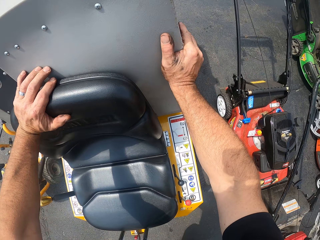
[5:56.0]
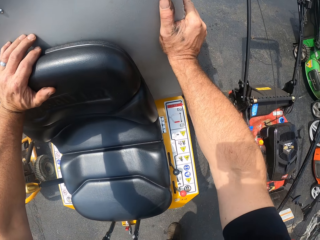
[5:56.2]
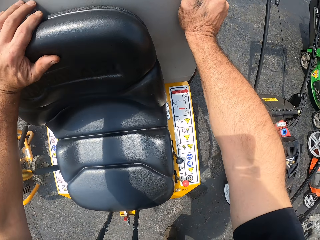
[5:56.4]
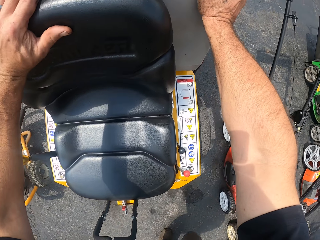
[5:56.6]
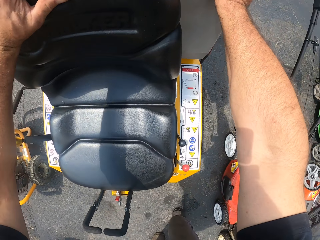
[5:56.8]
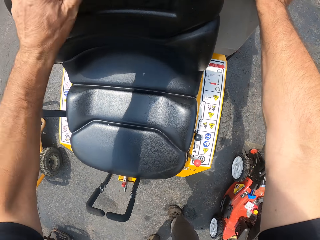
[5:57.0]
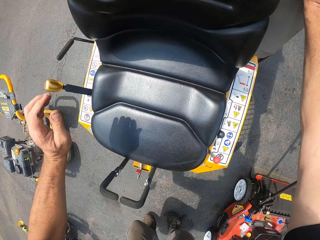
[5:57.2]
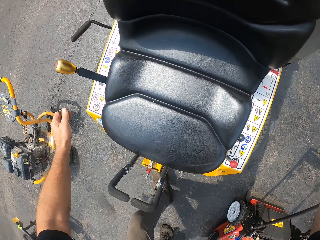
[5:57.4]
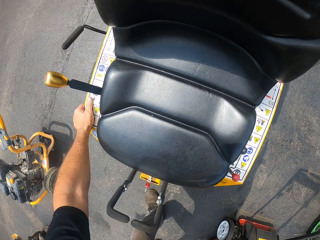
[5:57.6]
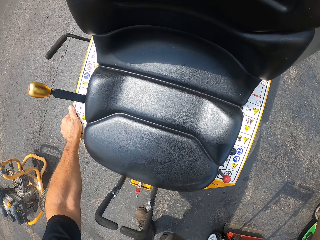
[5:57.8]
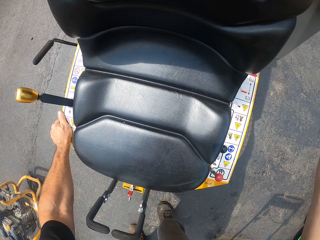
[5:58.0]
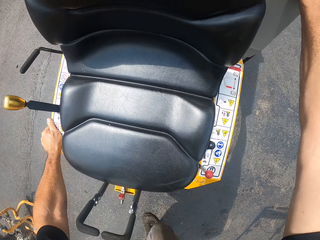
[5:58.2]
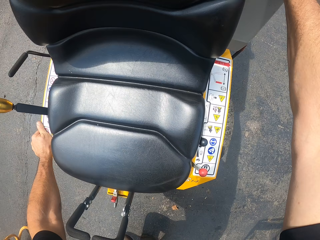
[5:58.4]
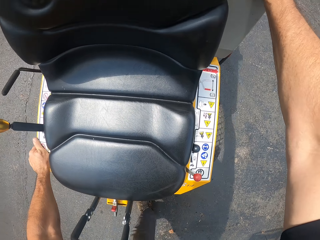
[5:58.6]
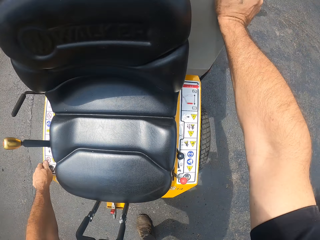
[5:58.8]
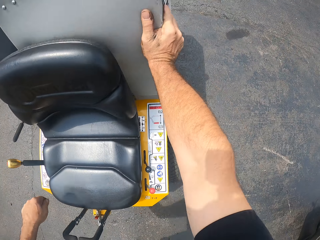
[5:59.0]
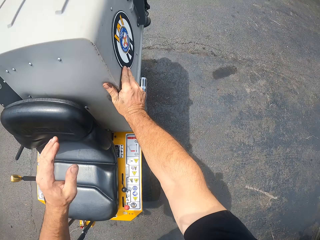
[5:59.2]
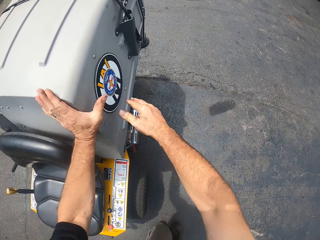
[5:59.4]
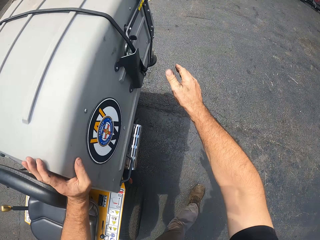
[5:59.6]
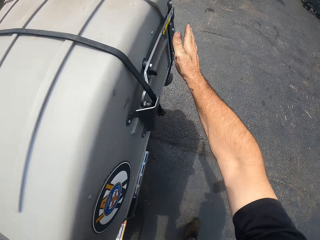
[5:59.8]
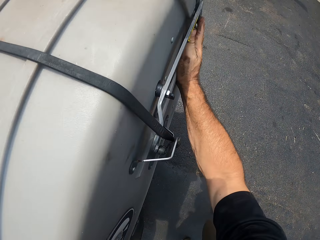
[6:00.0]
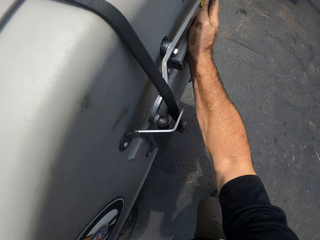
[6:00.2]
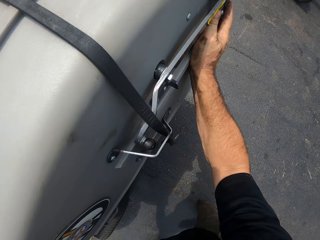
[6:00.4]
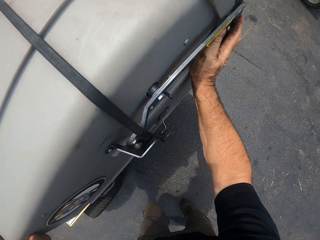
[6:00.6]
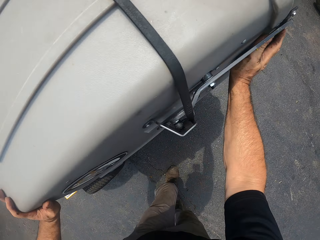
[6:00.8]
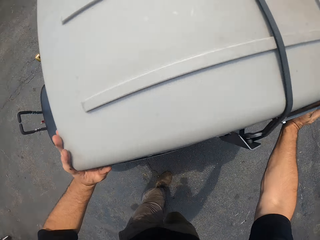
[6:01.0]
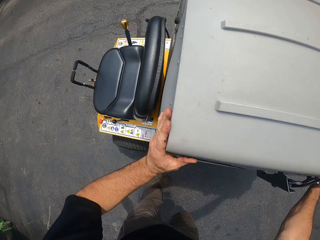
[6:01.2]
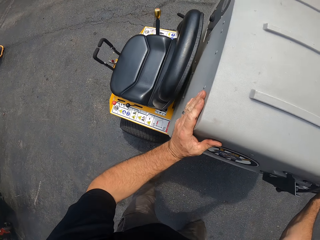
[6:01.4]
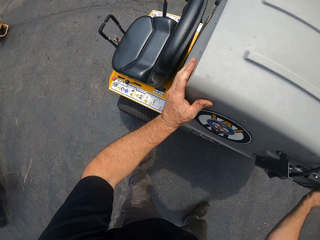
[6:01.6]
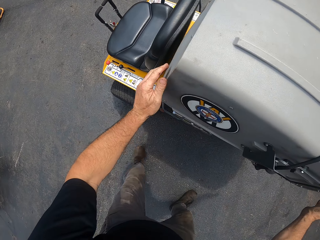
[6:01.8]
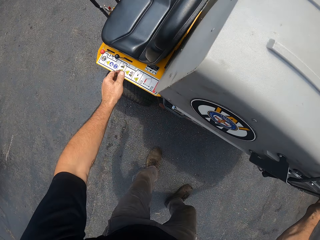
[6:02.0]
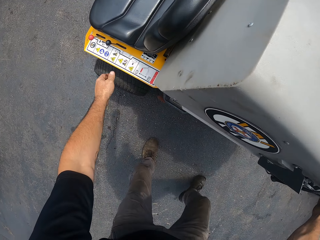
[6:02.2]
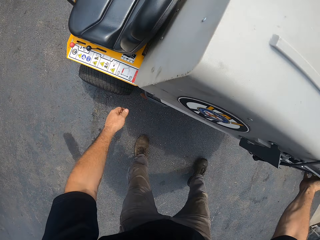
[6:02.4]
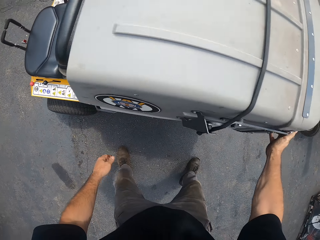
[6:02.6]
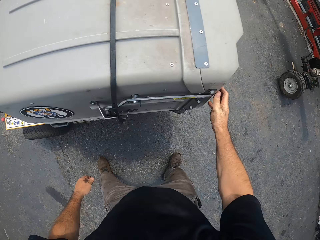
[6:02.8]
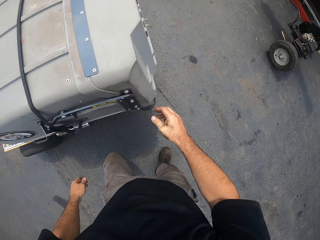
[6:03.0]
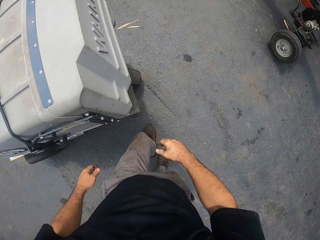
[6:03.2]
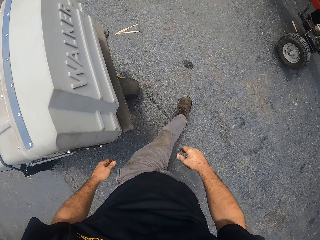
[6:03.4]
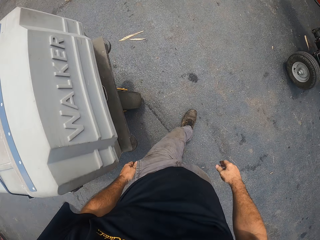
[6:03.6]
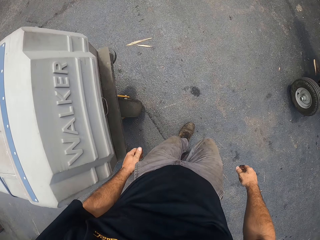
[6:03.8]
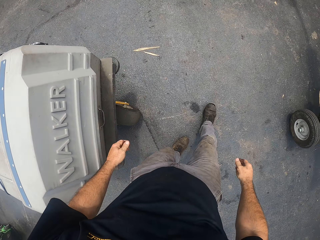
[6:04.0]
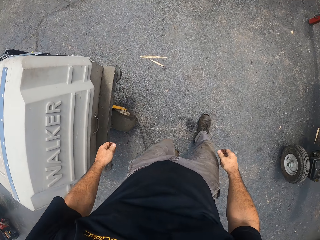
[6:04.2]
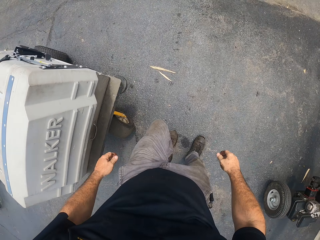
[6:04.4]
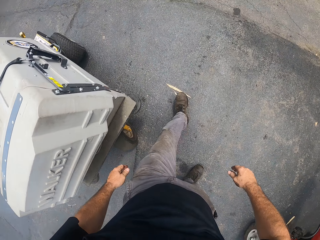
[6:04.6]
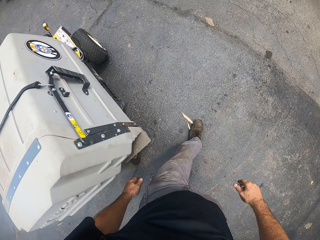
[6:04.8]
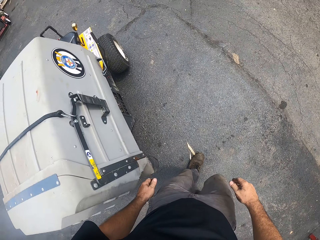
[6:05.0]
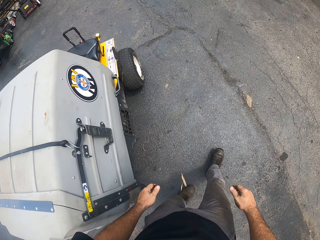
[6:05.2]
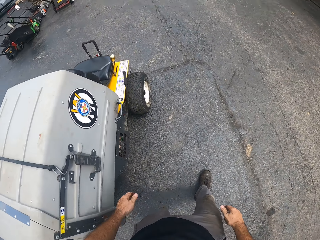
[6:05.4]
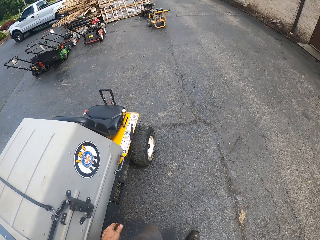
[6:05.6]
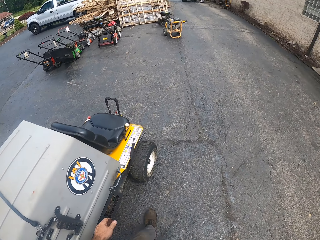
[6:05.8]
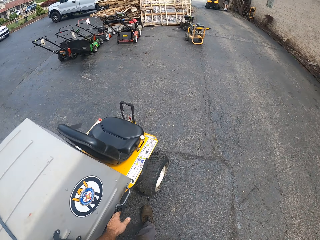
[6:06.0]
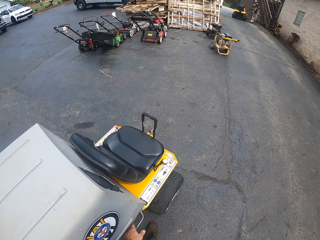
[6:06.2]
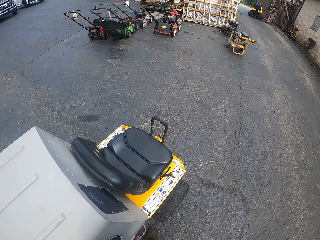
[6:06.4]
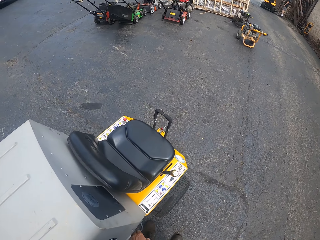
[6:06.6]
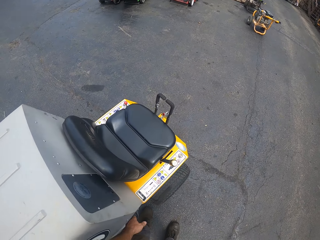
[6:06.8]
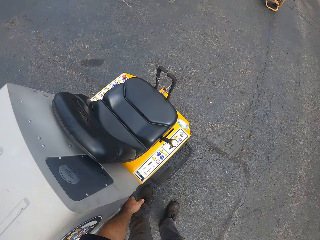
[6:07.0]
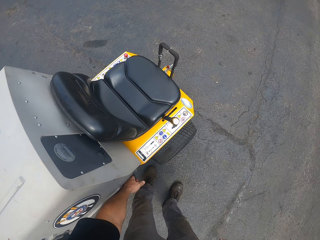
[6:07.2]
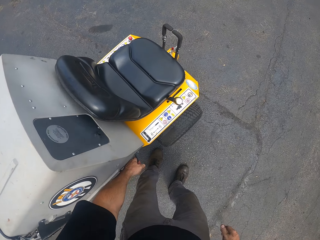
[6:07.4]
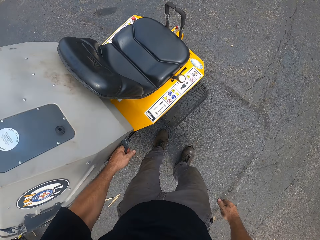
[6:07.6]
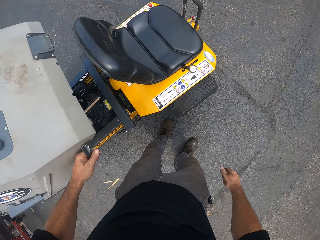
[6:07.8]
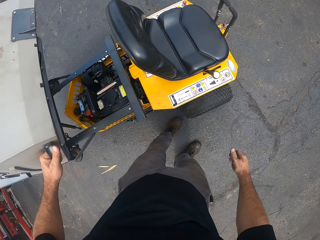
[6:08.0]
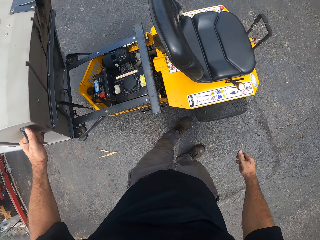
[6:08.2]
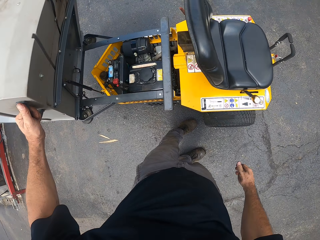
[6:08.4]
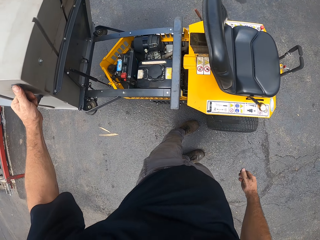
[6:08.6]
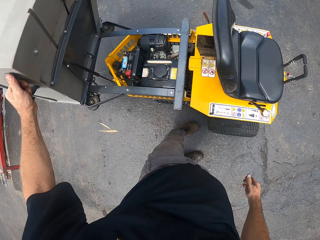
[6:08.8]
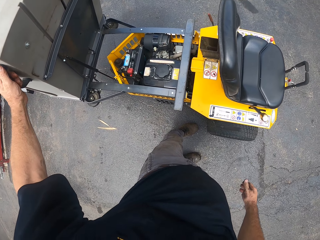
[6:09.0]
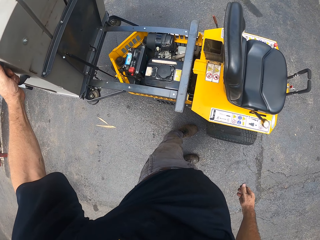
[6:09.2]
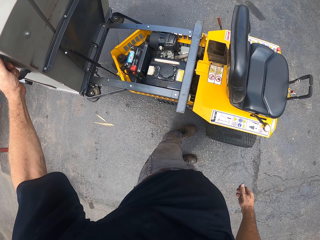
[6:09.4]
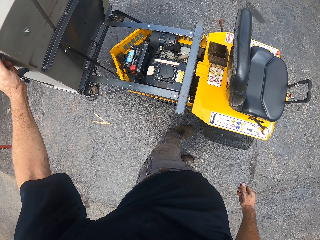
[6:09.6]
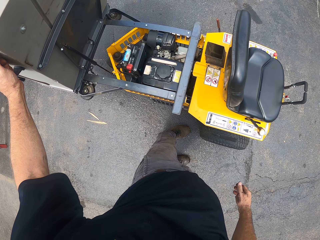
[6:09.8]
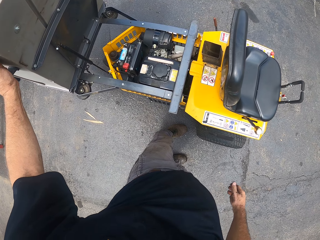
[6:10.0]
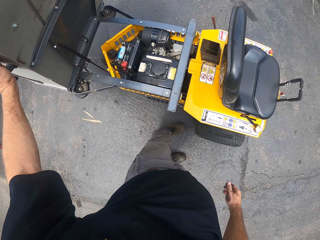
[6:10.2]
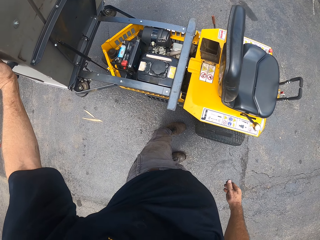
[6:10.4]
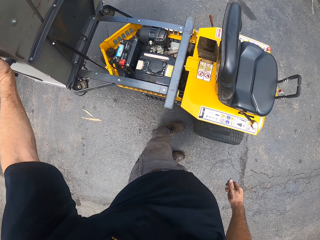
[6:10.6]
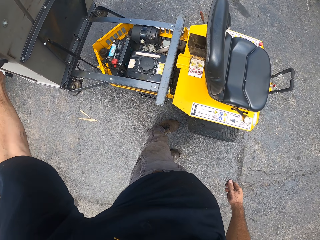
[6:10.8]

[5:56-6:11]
The camera wearer moves the cargo tricycle backwards with both his hands. He walks around something. He raises the cargo with his left hand.

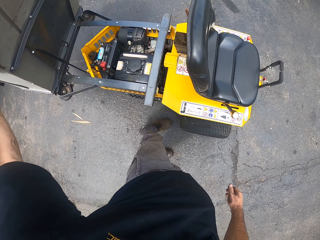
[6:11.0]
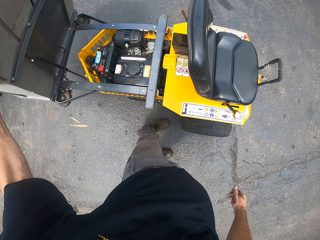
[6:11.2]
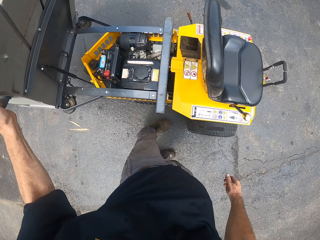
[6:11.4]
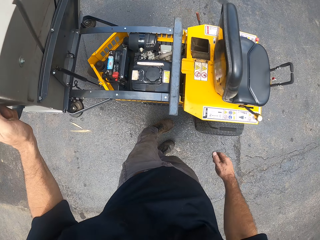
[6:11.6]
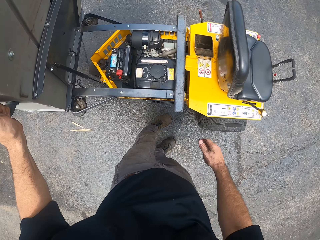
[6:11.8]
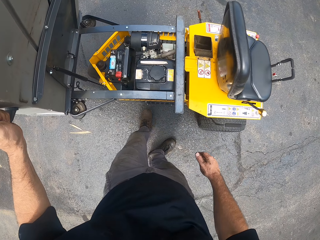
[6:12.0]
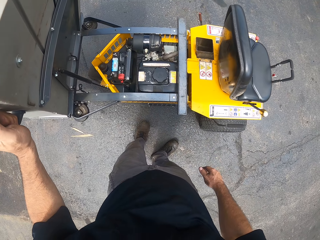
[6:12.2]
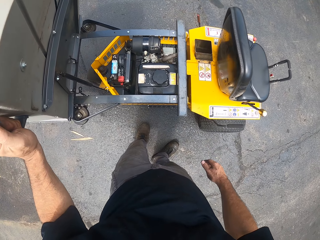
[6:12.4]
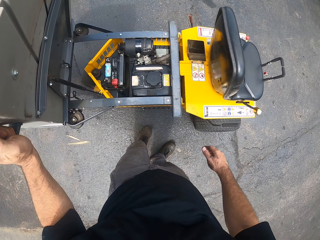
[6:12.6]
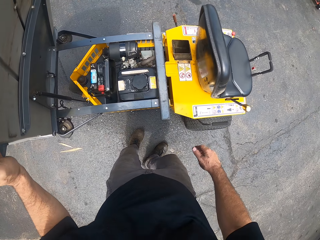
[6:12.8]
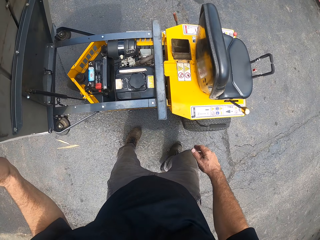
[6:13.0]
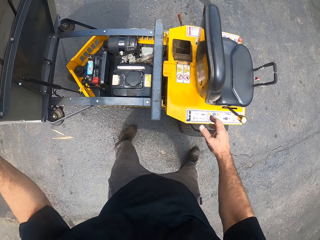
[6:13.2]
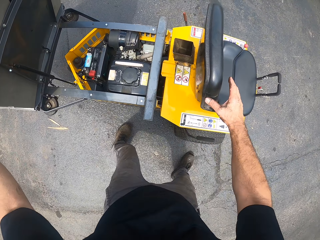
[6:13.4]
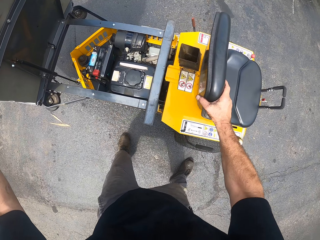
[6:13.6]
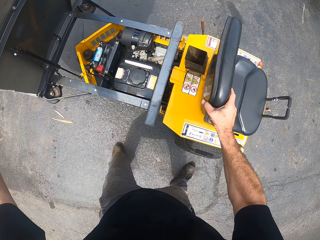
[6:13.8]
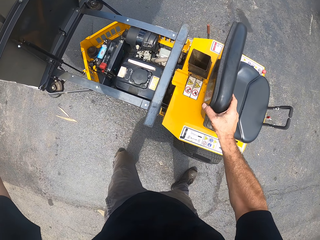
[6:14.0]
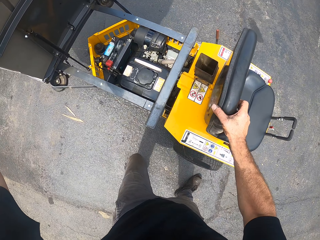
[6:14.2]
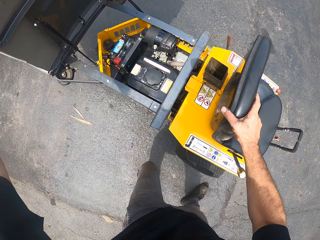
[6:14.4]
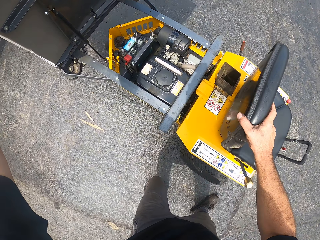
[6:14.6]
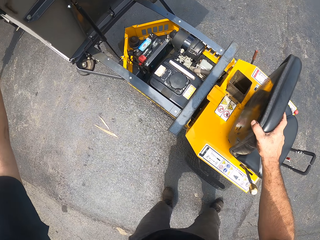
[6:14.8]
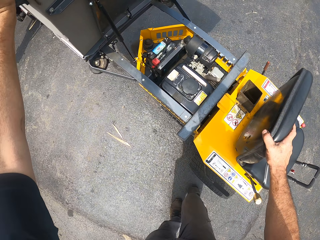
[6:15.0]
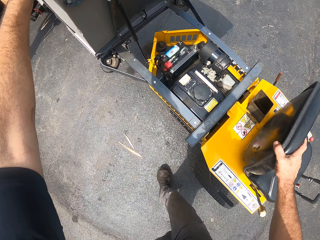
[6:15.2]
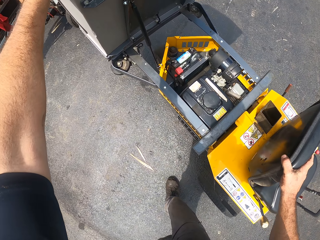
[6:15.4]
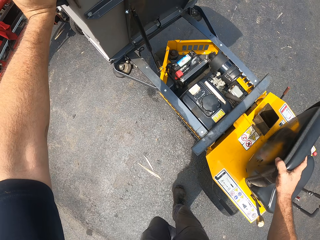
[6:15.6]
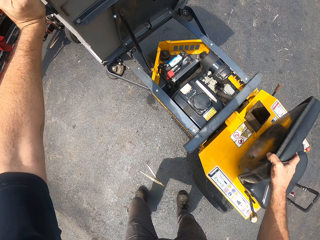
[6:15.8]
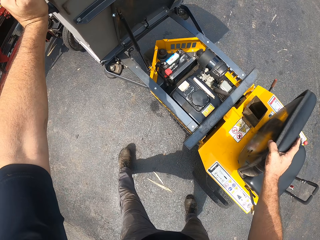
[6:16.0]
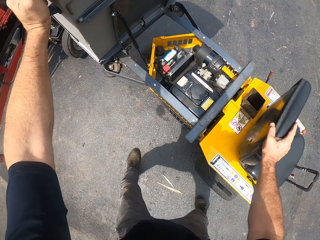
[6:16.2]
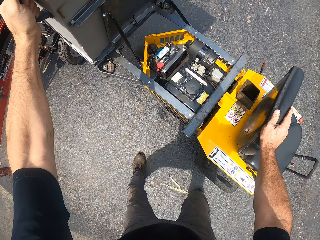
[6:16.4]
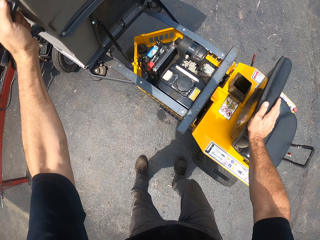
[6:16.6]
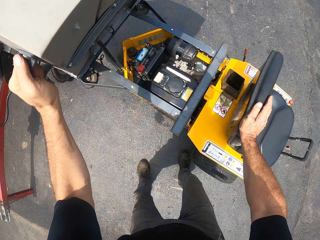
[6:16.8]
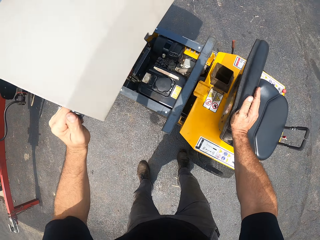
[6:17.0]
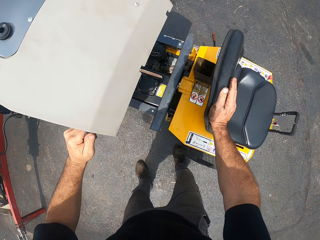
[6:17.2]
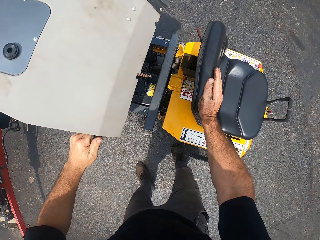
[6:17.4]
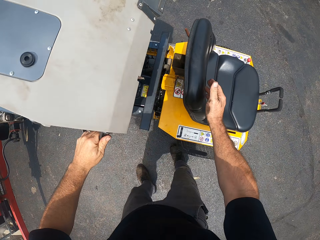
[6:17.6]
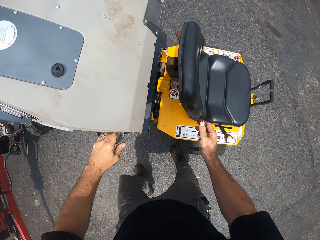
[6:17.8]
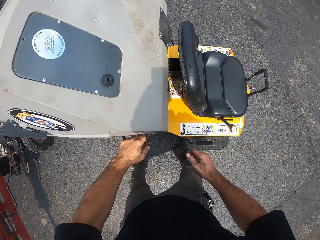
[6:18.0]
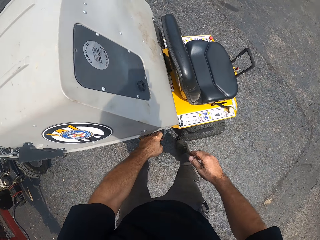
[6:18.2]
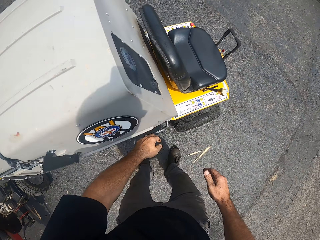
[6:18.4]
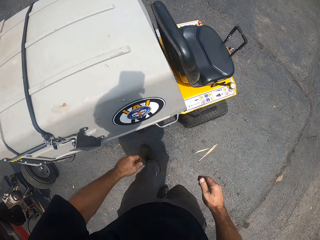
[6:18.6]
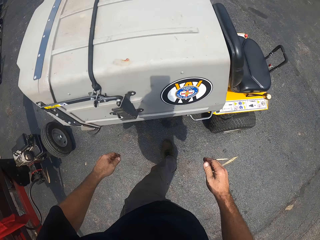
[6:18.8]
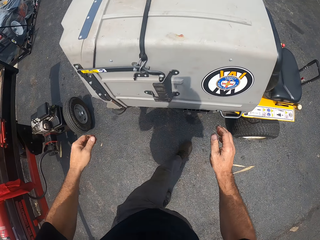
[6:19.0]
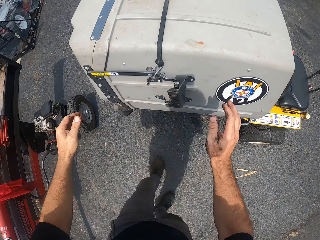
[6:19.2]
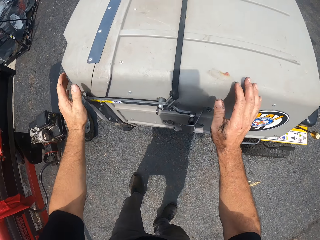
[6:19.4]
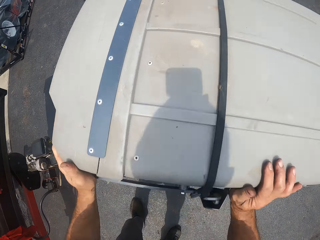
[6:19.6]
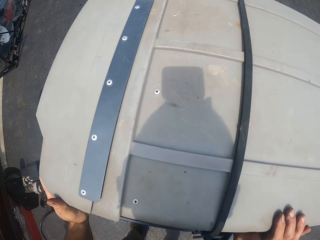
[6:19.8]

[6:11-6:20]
The camera wearer places his right hand on the seat of the cargo tricycle. He pushes the cargo tricycle backwards with both his hands. He closes the cargo with his left hand. He moves down something.
